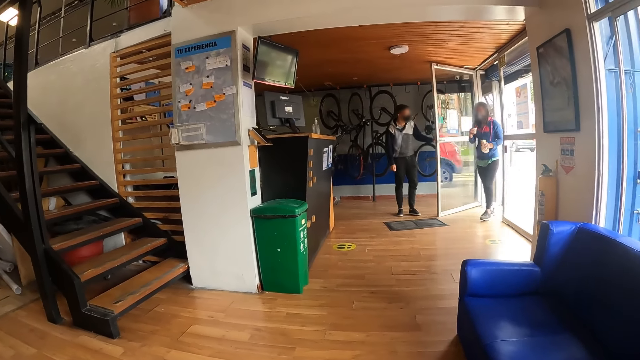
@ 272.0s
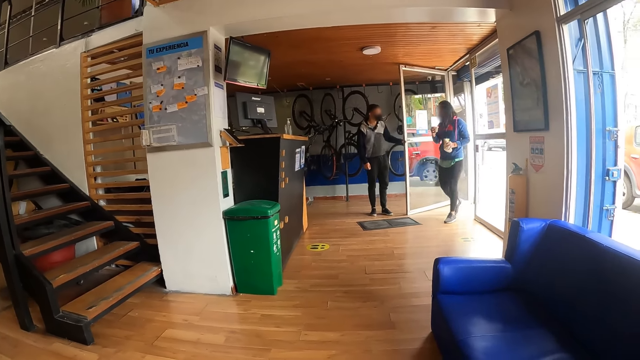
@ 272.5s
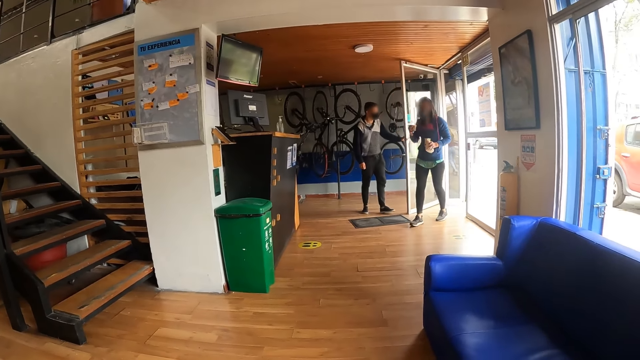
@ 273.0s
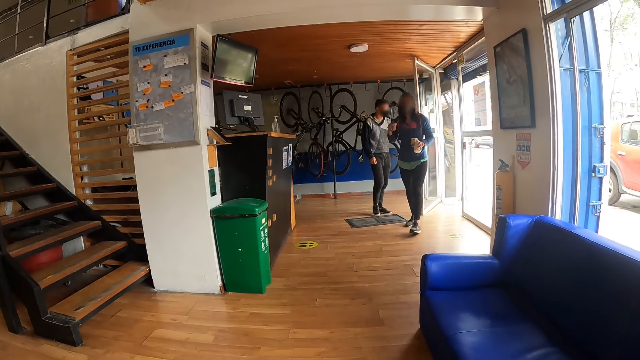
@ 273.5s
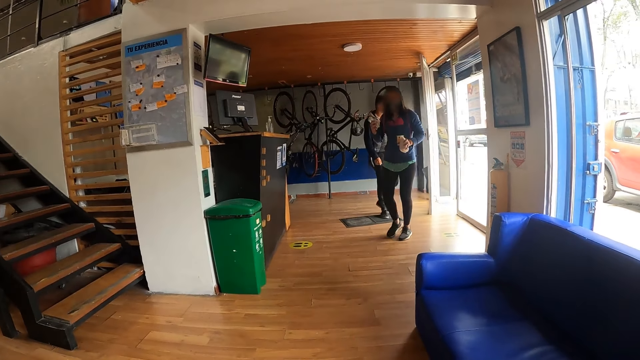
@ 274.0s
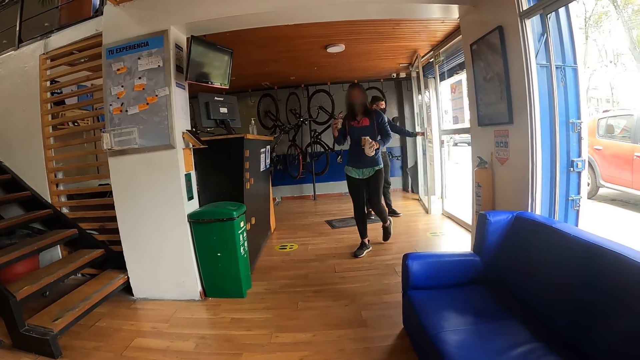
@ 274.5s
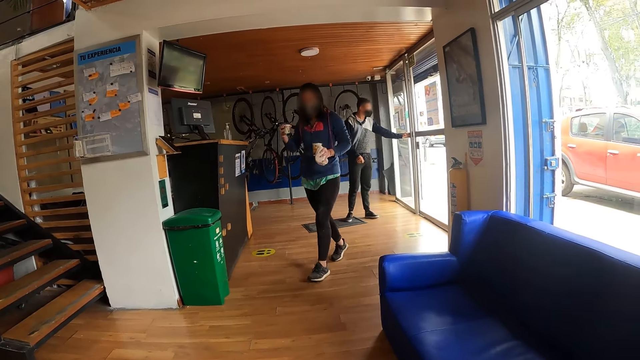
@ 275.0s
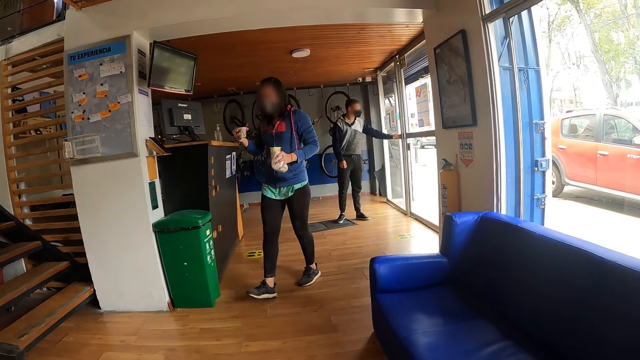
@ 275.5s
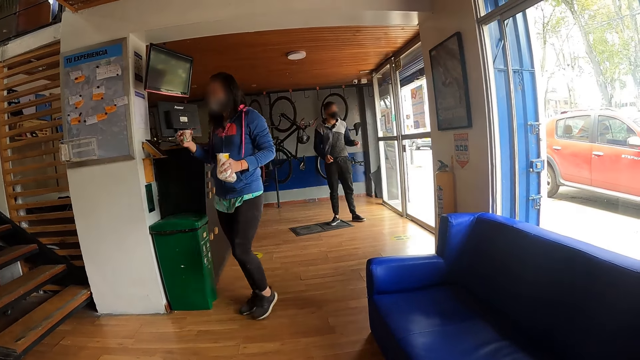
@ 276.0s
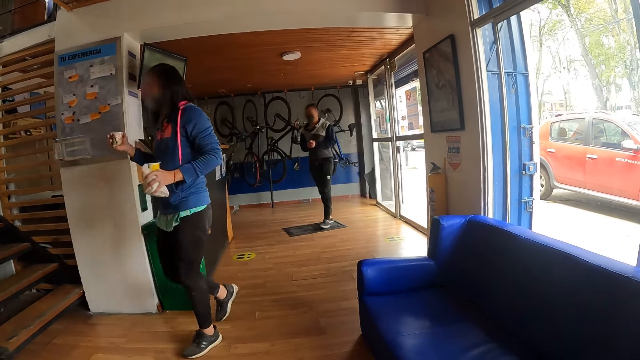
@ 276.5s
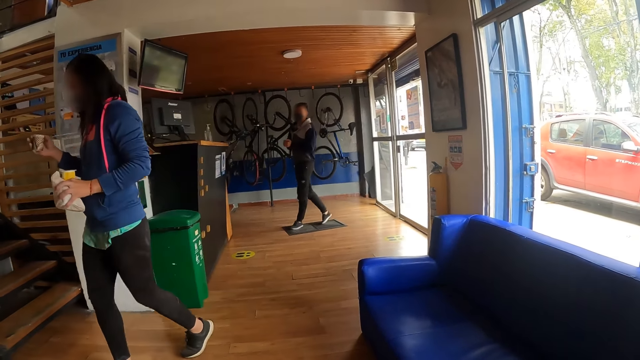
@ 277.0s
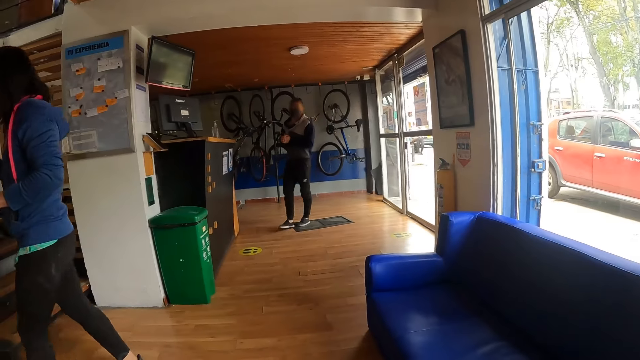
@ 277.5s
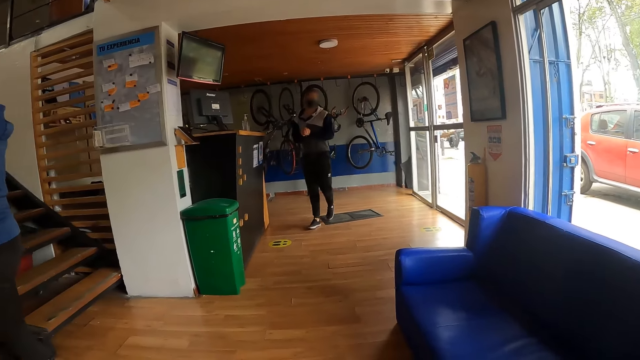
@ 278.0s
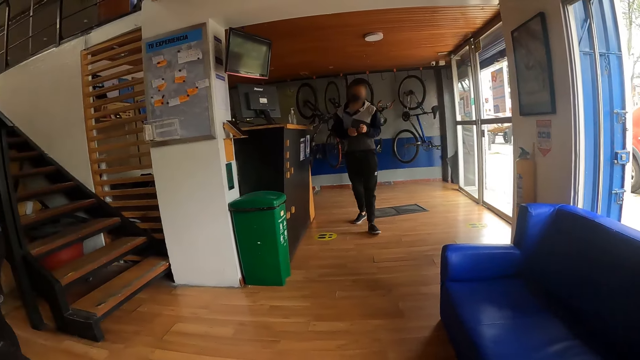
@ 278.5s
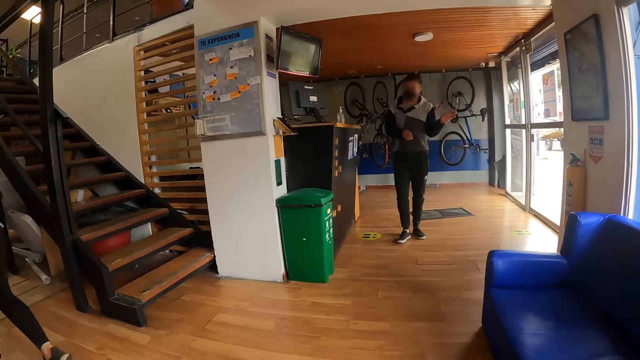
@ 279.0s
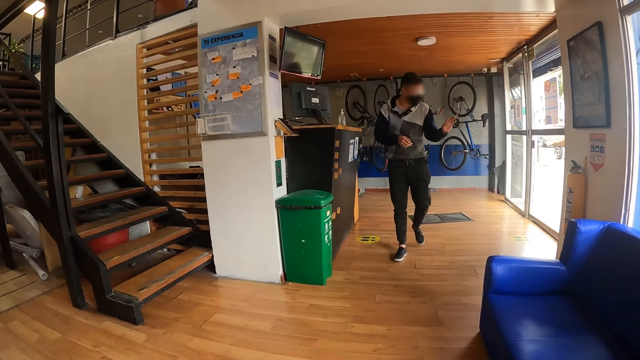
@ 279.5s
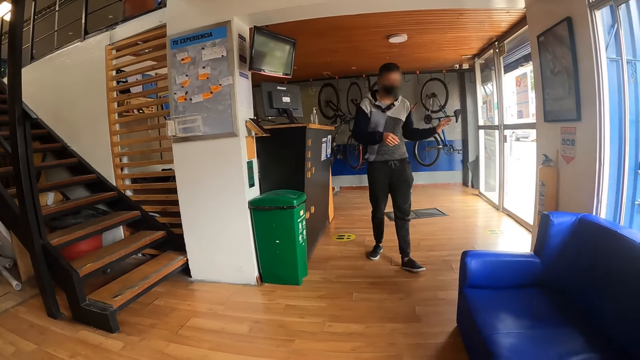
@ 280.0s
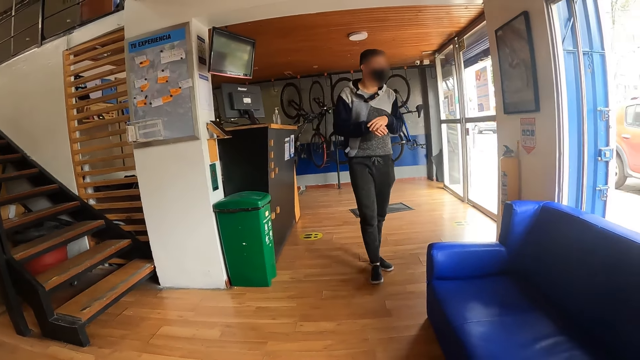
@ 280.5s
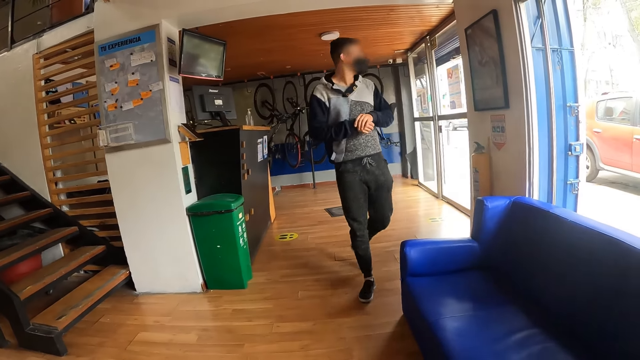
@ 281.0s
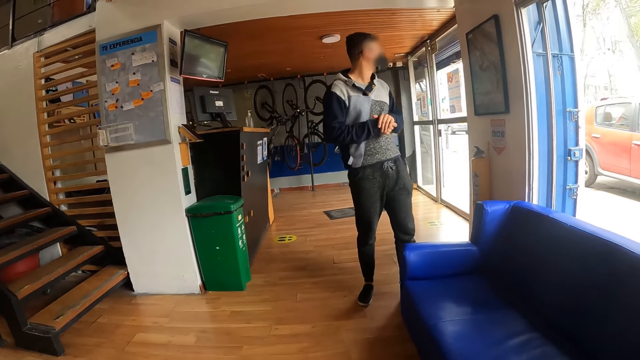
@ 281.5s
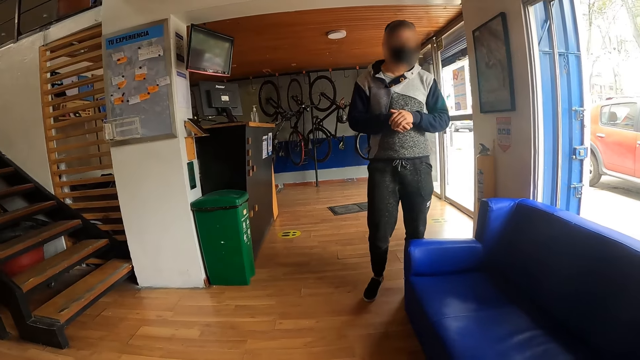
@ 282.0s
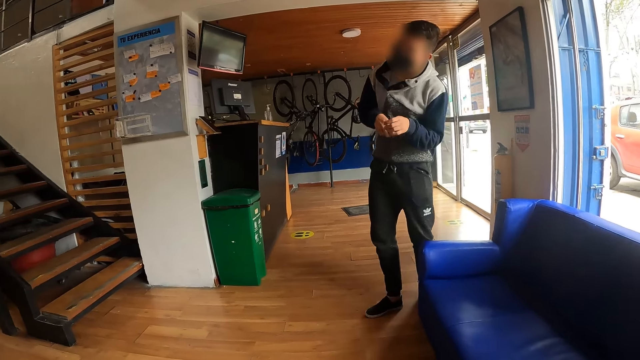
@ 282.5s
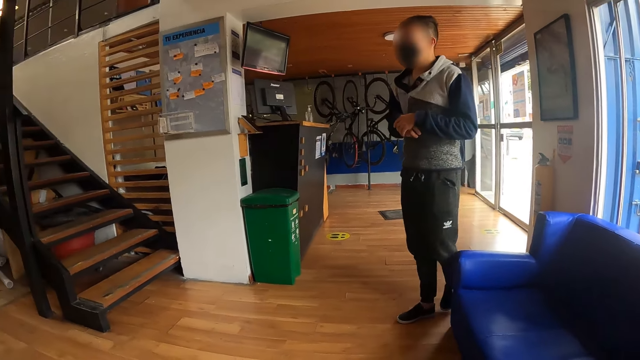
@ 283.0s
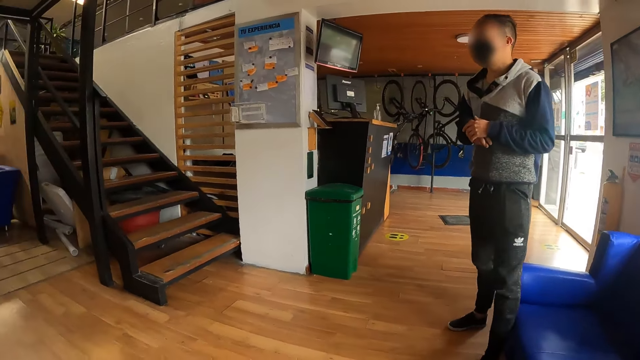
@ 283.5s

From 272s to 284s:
A man closes the patio door with his right hand. The camera wearer looks around.

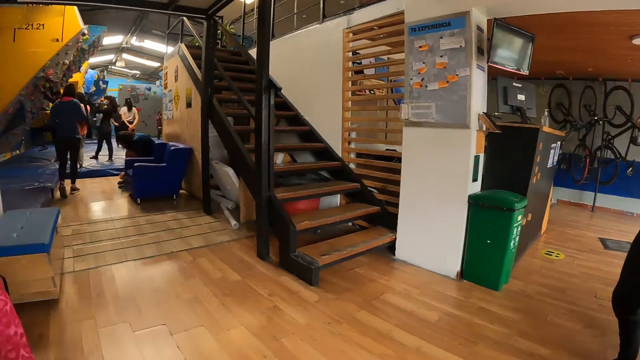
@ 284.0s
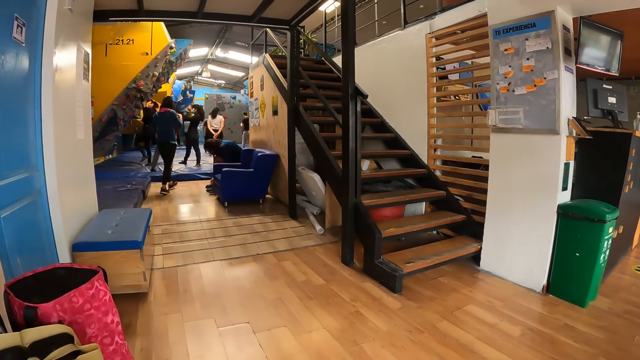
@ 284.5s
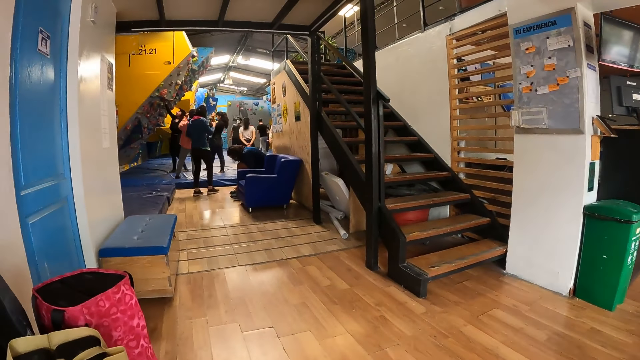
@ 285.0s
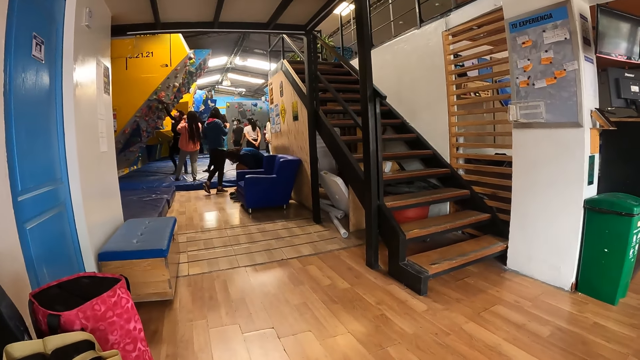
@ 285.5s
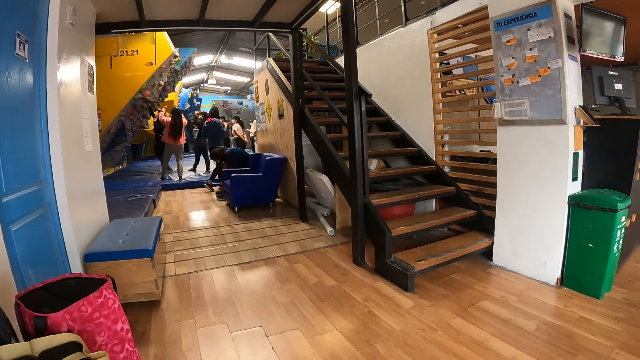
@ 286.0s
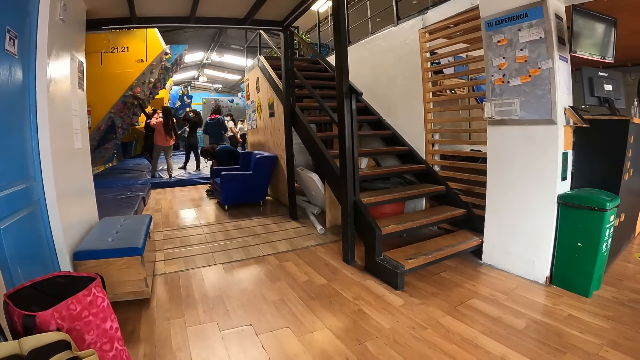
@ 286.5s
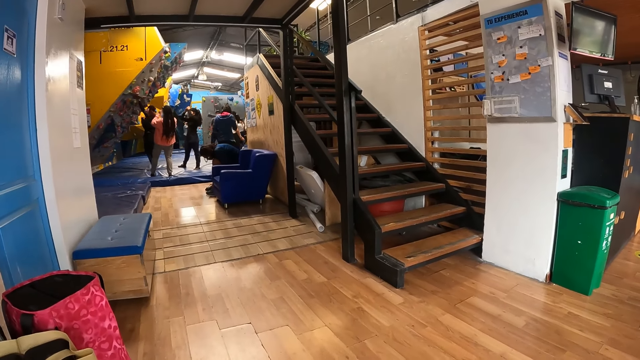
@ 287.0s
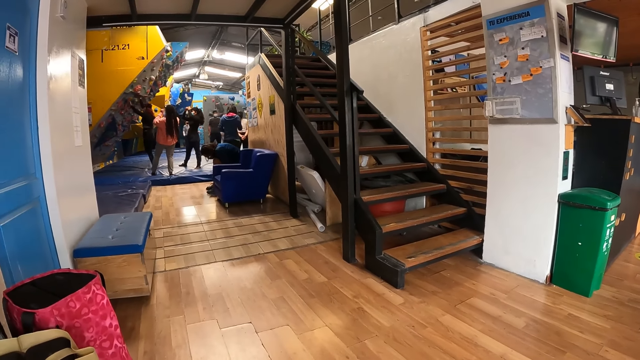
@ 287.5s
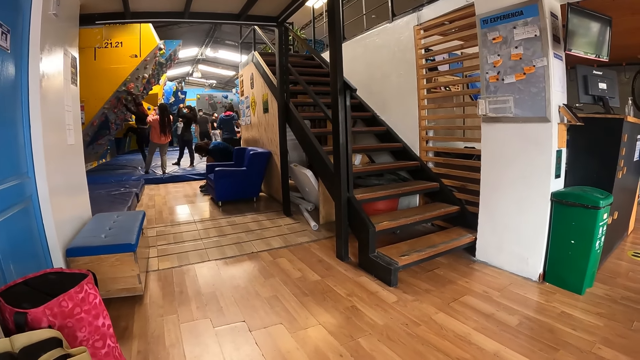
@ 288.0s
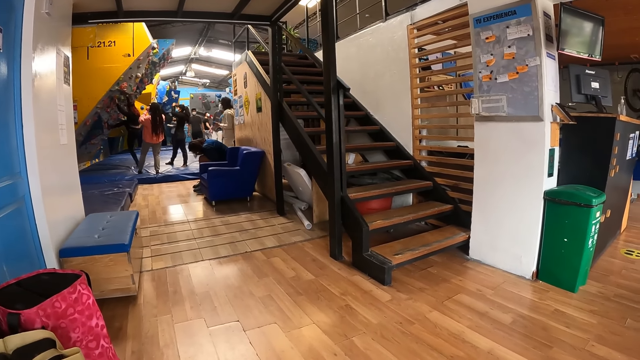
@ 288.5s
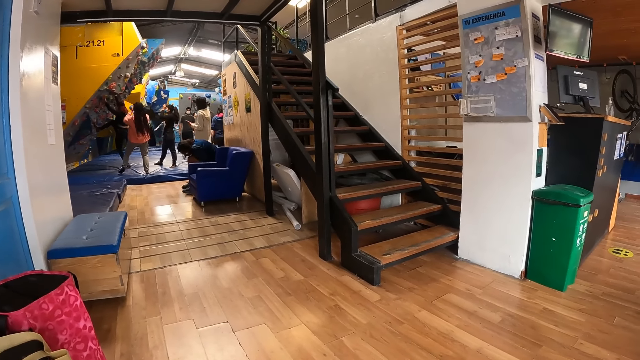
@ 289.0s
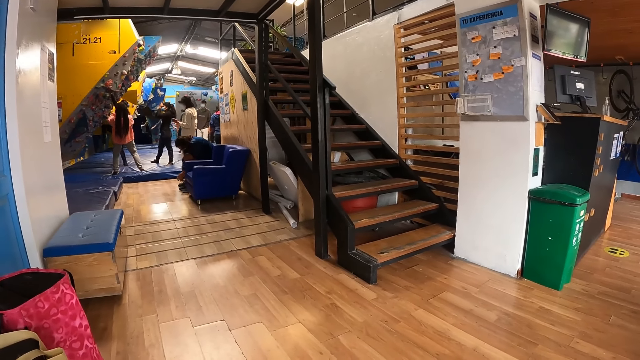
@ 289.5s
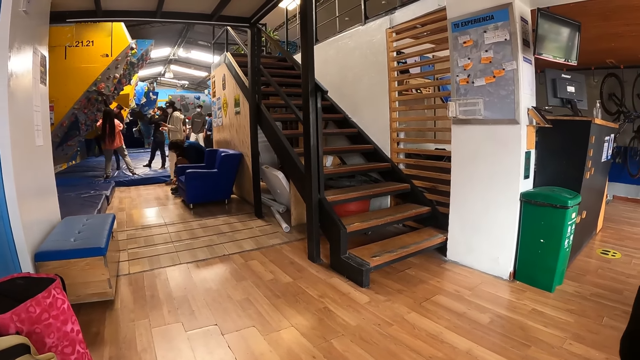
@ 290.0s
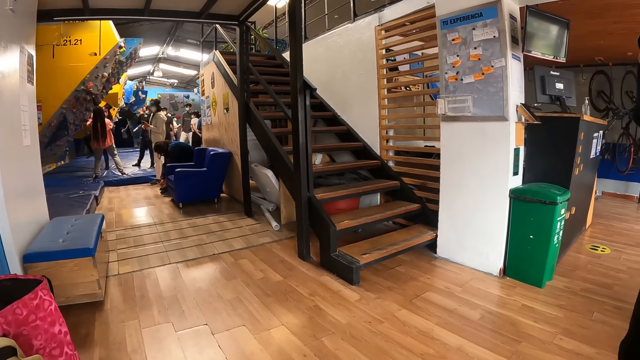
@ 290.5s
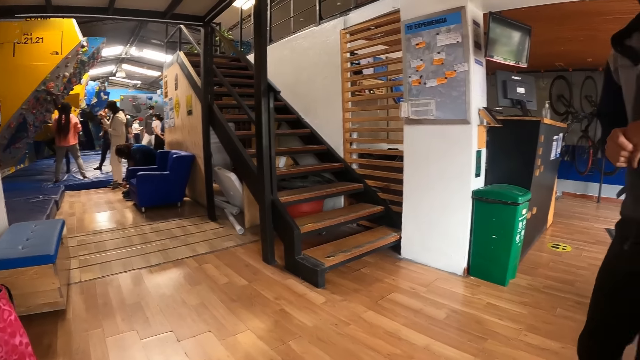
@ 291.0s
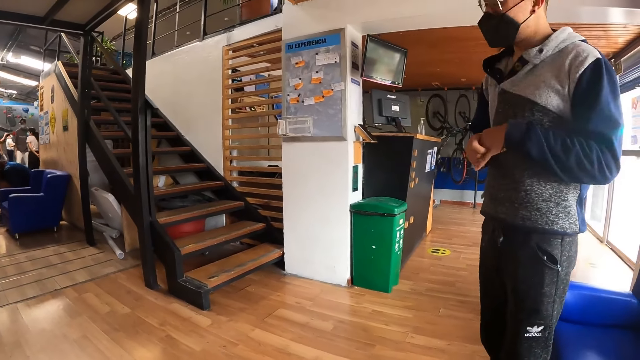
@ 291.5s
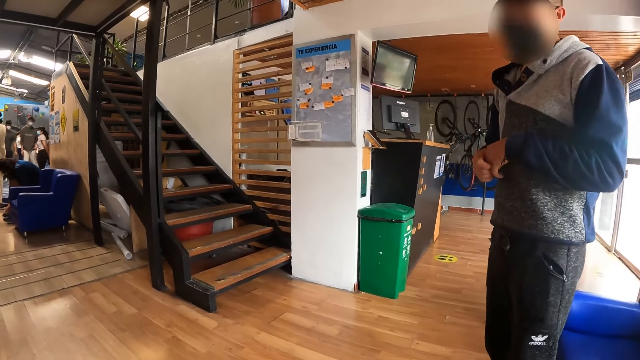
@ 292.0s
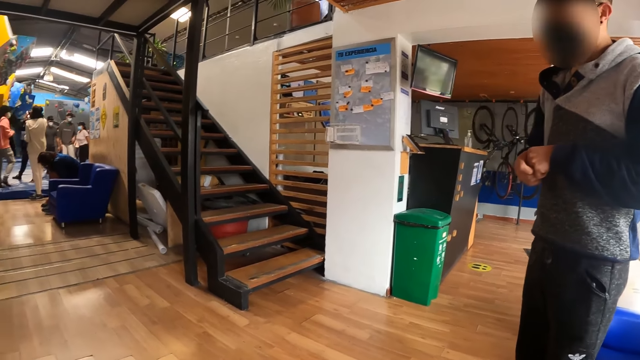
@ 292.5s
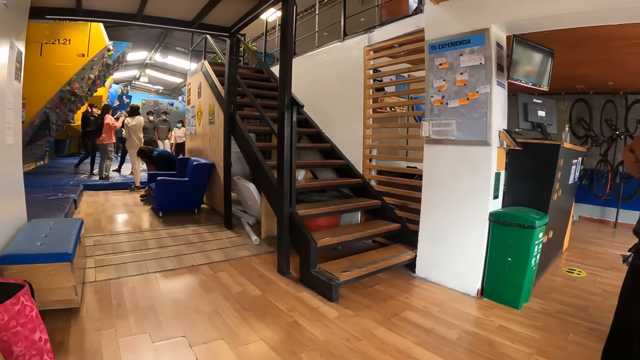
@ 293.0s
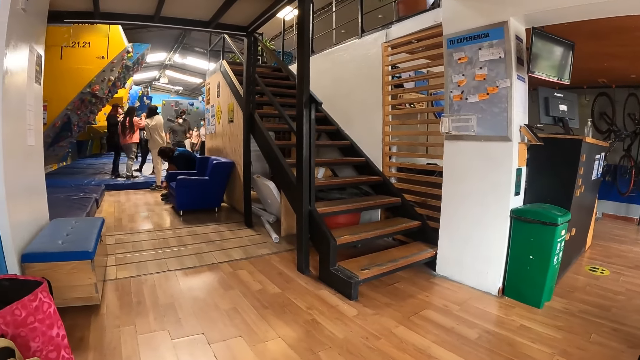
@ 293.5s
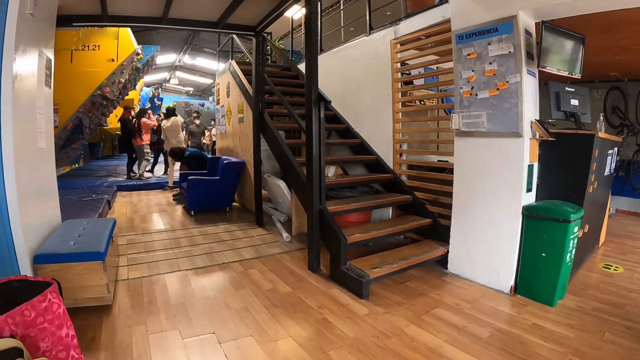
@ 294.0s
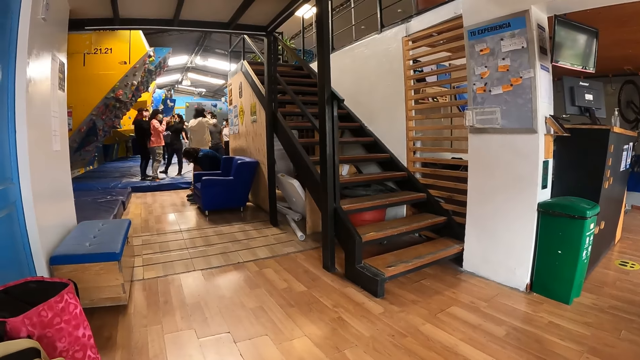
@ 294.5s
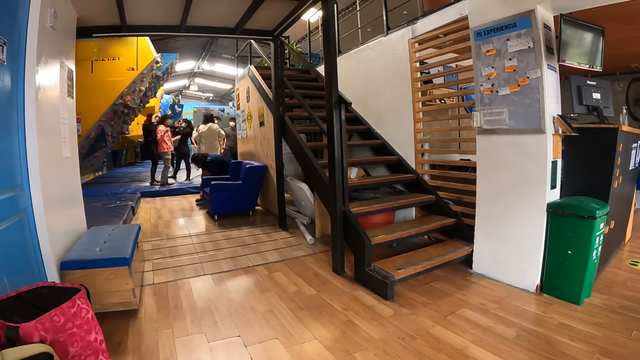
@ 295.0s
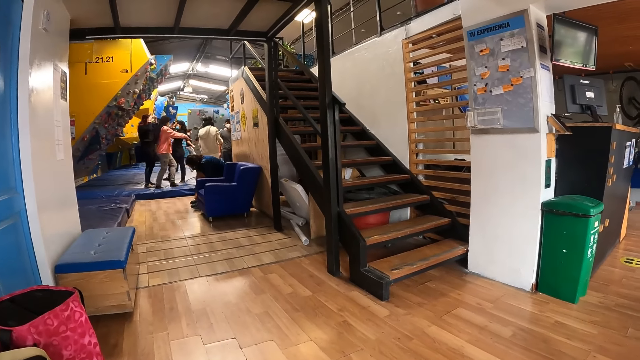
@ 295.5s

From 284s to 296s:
The camera wearer stares. A woman touches the climbing hold with her left hand. The woman climbs the climbing wall. The camera wearer looks around. They interact with a man. They speak to the man. They look around. They stare.
